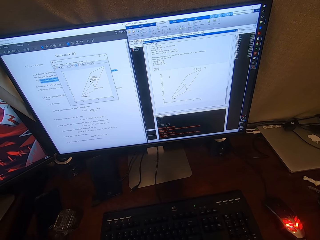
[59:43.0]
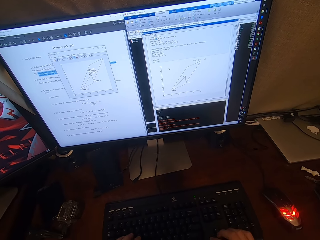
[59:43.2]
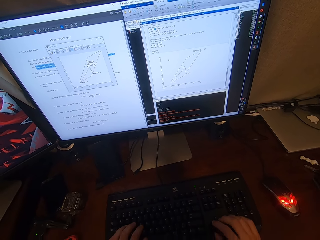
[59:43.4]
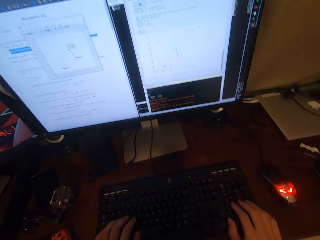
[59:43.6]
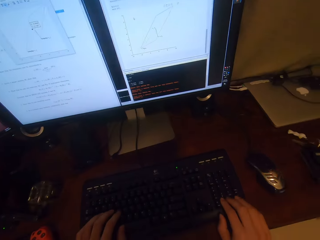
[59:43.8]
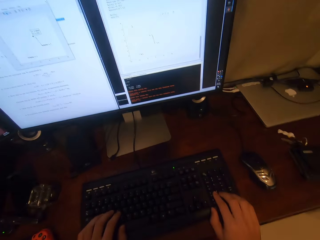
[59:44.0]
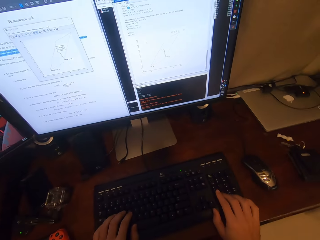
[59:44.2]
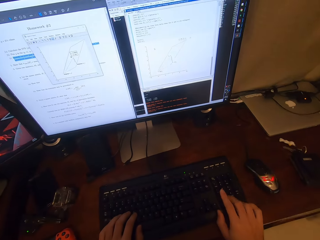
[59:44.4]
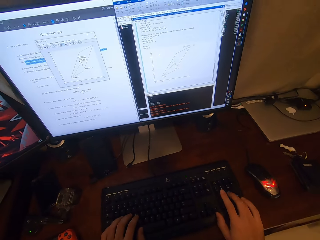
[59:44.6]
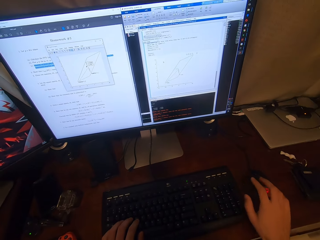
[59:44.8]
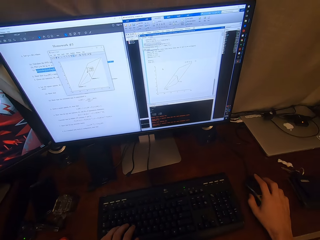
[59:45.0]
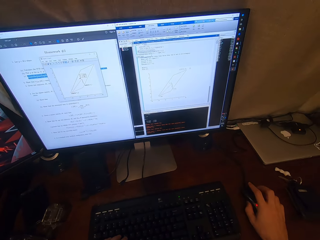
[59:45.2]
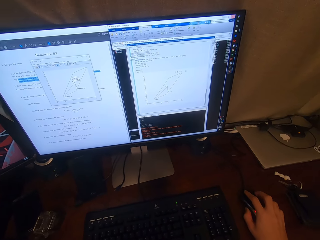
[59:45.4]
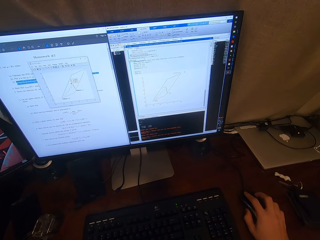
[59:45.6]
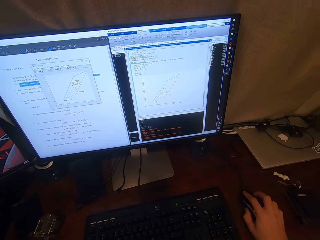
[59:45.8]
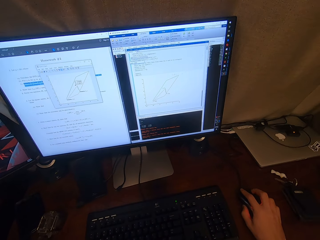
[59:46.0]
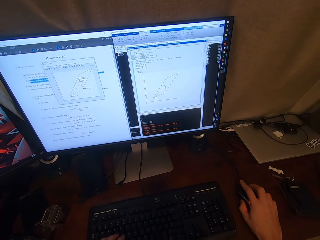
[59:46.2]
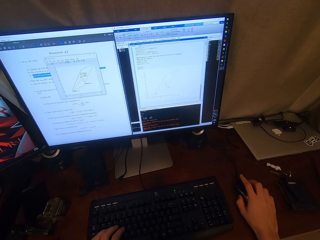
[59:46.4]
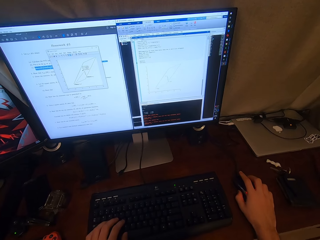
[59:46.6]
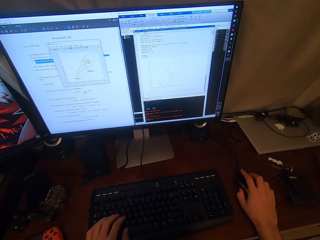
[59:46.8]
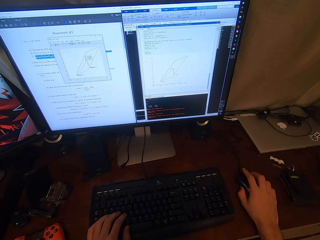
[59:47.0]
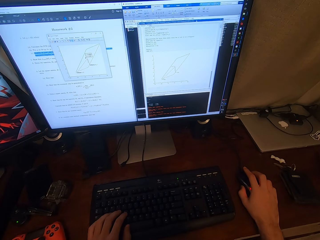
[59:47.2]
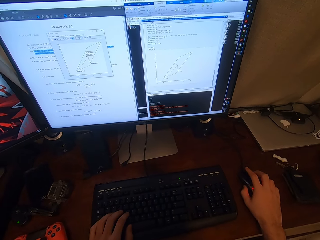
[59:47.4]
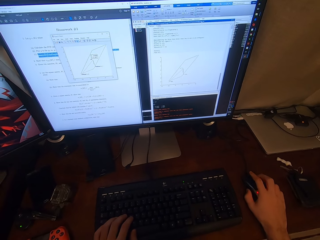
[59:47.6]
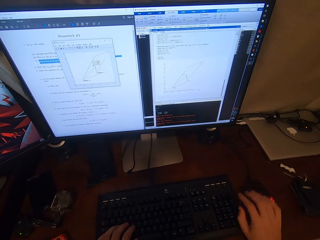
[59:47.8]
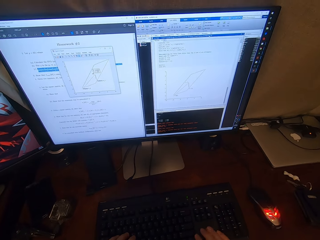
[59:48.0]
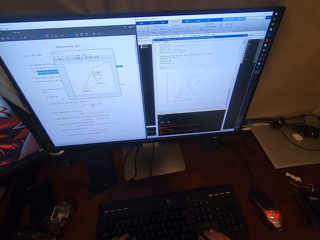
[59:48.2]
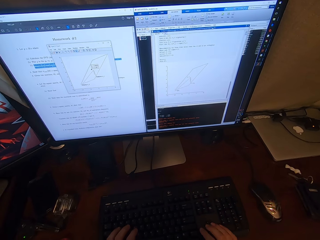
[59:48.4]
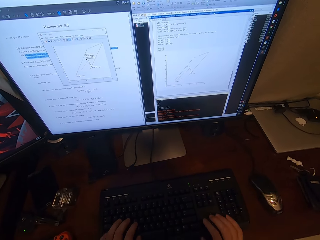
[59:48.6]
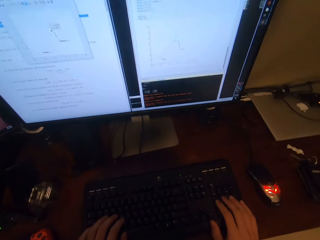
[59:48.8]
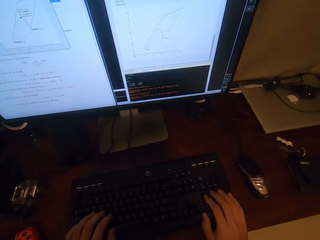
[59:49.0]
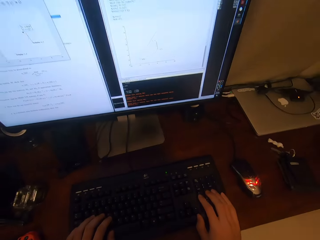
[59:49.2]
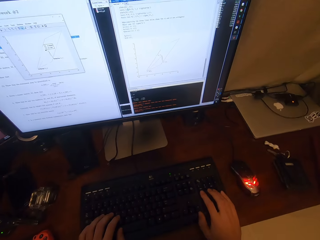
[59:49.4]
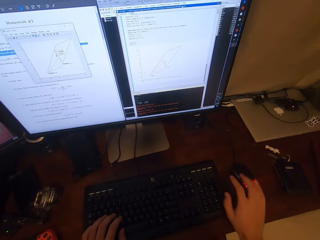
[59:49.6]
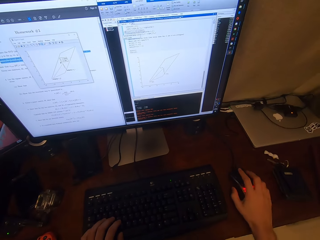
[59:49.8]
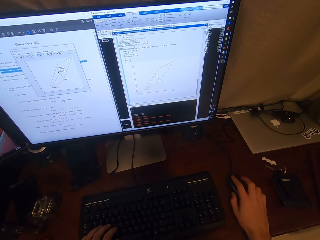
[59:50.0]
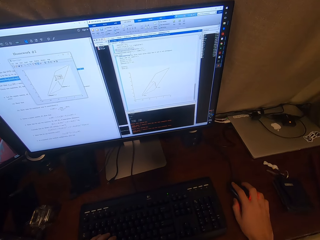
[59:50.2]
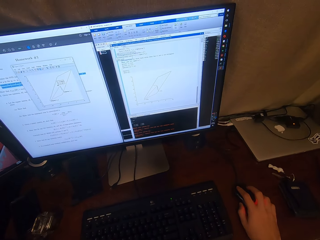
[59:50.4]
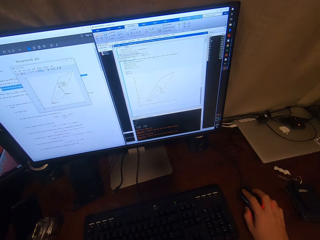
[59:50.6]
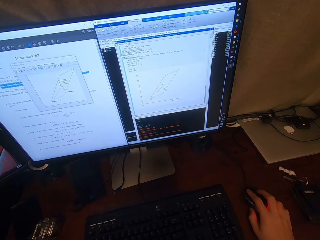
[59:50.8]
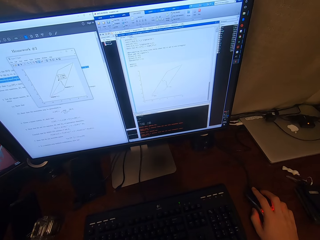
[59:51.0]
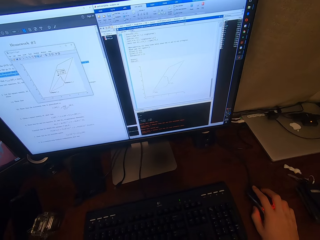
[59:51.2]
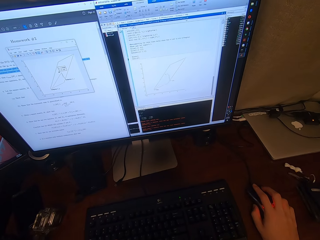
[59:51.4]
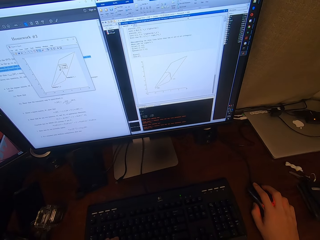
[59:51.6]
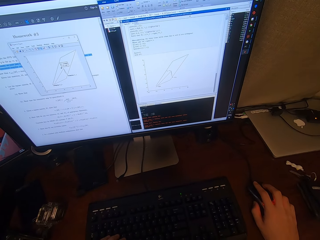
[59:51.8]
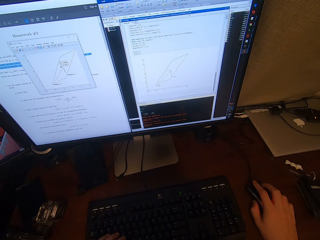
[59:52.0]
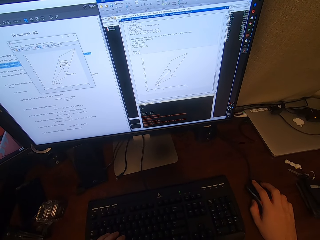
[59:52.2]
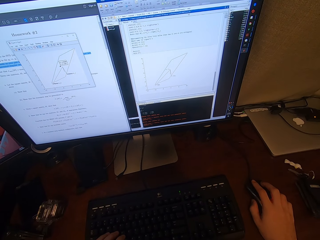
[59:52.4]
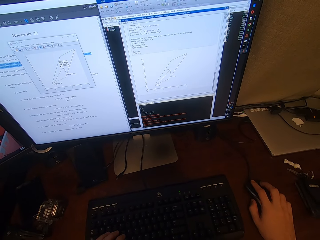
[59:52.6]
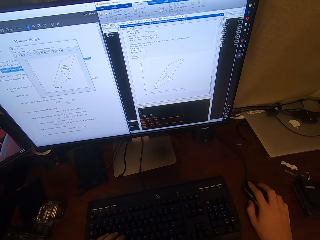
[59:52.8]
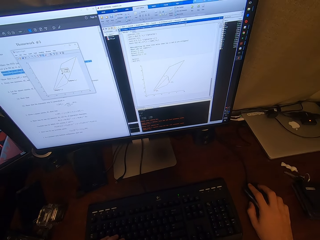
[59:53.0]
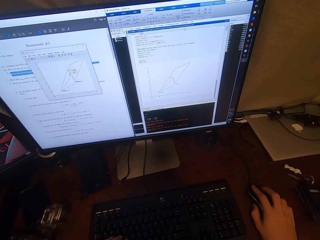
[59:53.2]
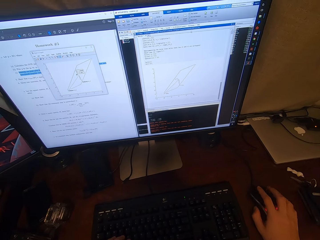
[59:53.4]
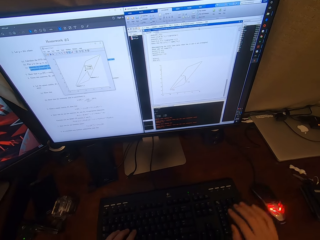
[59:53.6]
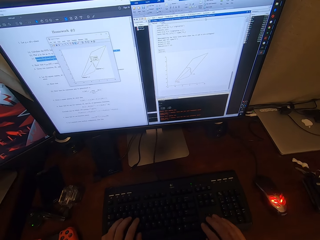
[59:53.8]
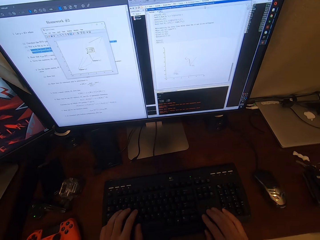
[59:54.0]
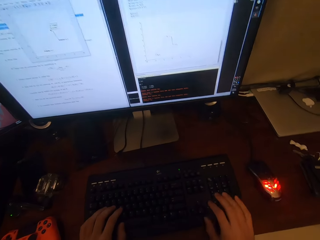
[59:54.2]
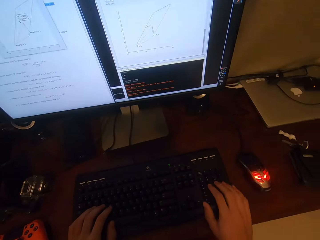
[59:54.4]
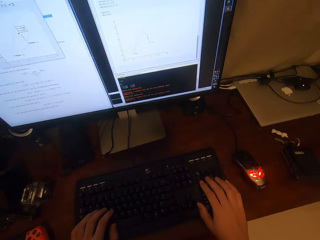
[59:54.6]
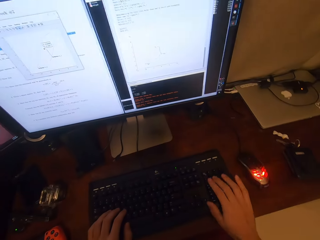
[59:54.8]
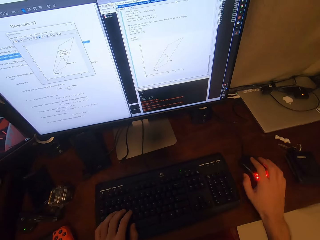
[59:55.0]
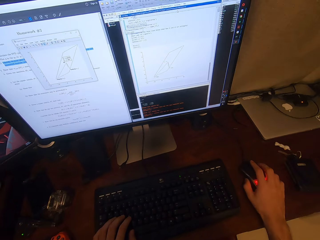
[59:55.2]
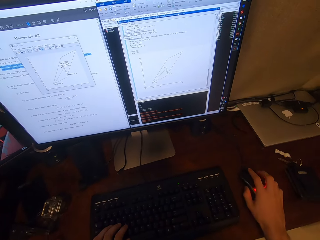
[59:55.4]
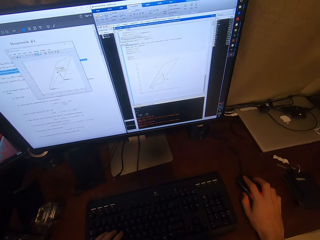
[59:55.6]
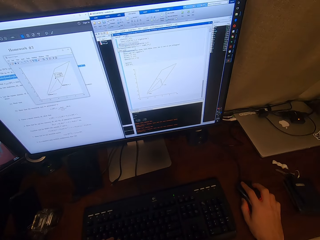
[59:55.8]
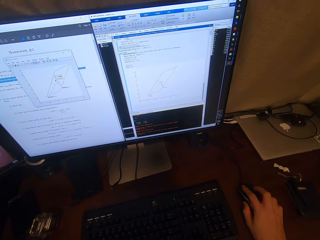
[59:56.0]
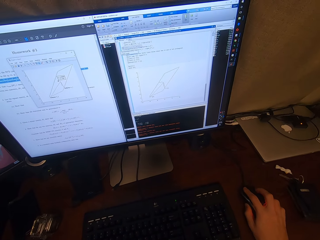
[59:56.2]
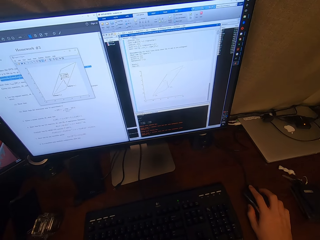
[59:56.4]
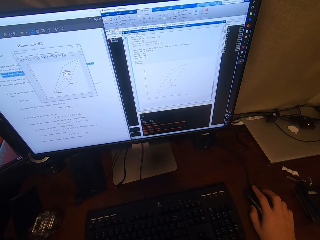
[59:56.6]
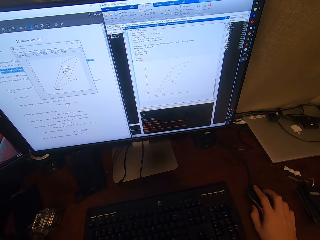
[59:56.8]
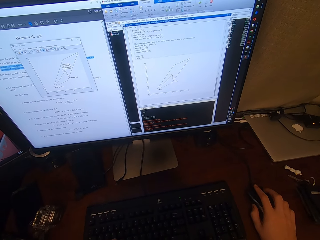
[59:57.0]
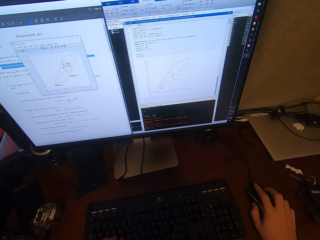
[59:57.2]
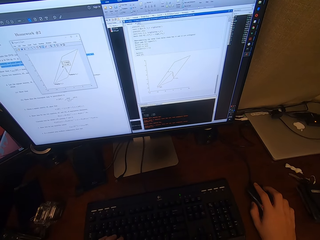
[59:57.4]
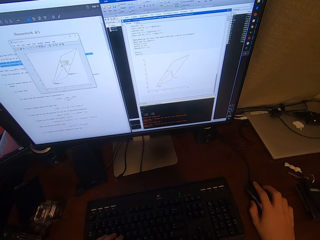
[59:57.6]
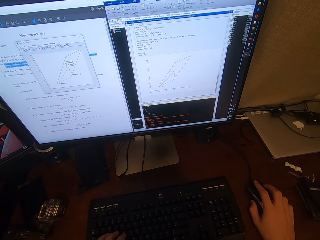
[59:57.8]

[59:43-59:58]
The camera wearer looks around. They operate the desktop with the keyboard. They operate the desktop with the mouse. They hold the mouse. They operate the desktop with the keyboard. They operate the desktop with the mouse. They look at a computer. They operate the desktop with the keyboard. They operate the desktop with the mouse.

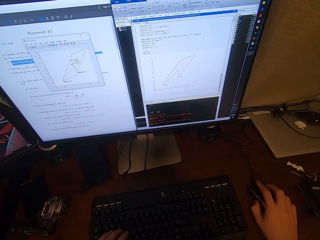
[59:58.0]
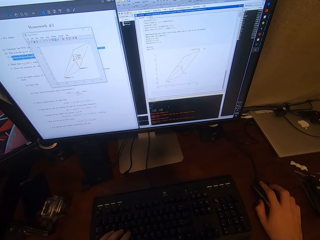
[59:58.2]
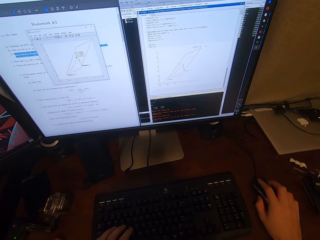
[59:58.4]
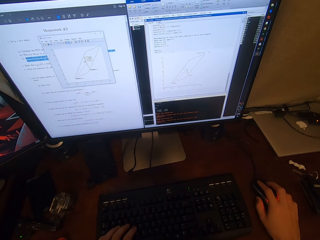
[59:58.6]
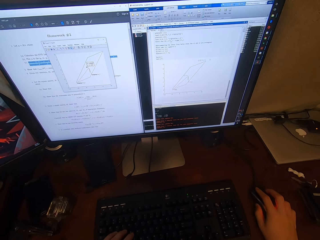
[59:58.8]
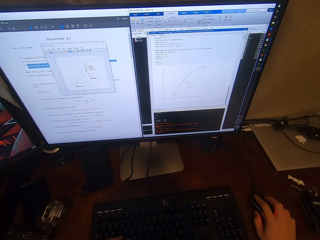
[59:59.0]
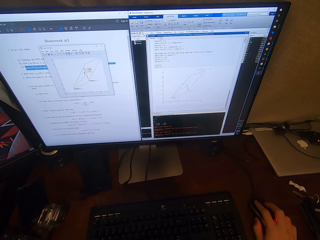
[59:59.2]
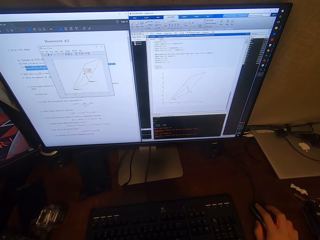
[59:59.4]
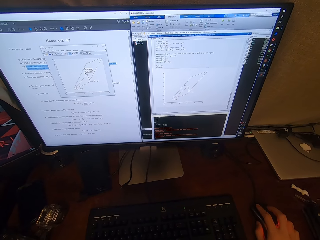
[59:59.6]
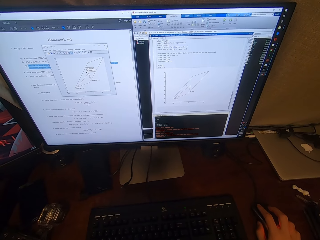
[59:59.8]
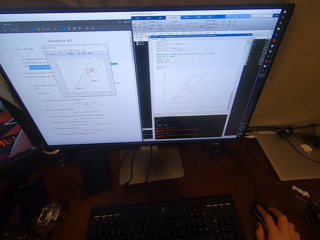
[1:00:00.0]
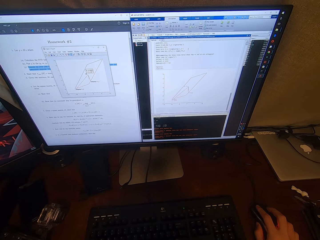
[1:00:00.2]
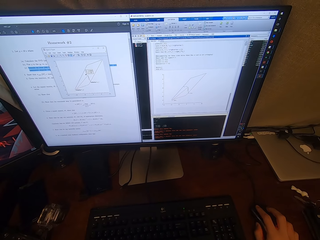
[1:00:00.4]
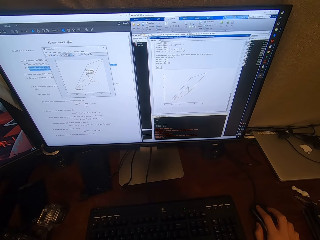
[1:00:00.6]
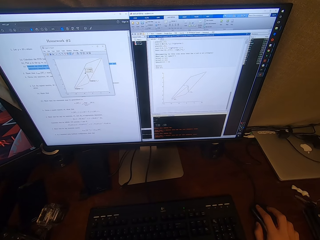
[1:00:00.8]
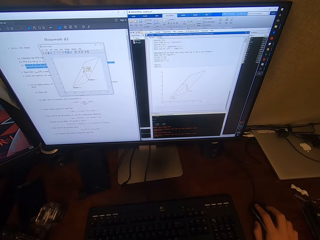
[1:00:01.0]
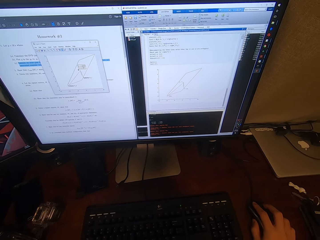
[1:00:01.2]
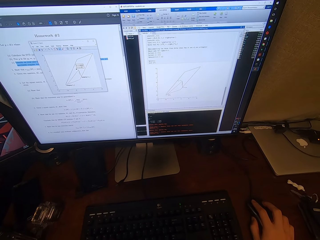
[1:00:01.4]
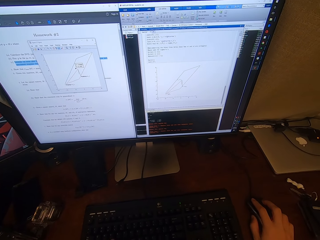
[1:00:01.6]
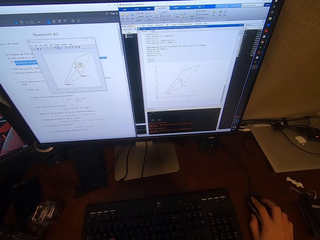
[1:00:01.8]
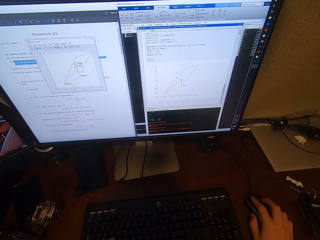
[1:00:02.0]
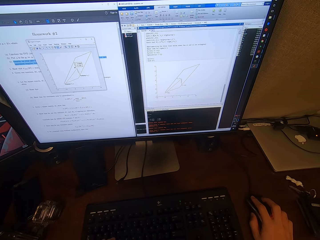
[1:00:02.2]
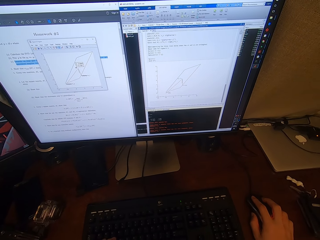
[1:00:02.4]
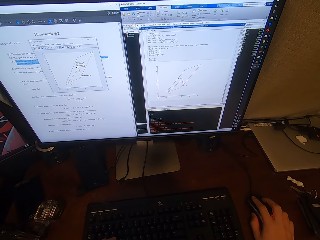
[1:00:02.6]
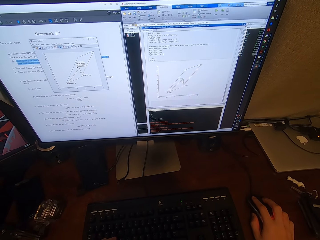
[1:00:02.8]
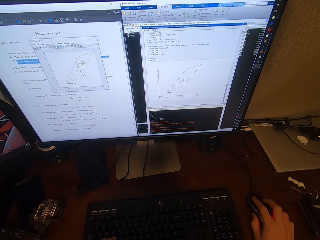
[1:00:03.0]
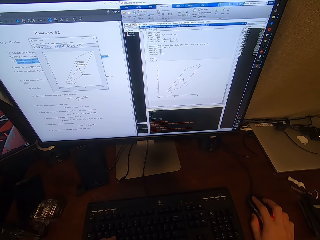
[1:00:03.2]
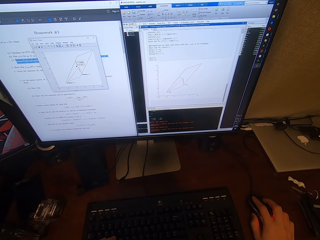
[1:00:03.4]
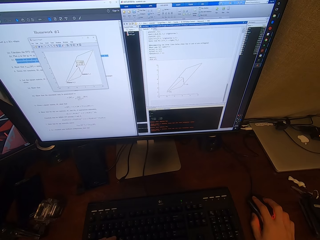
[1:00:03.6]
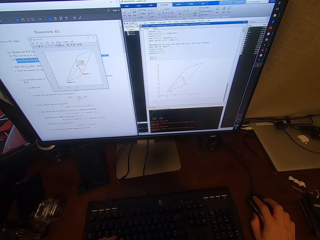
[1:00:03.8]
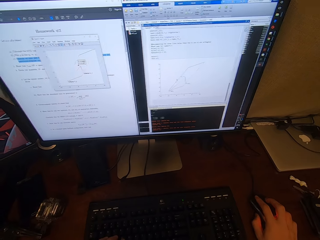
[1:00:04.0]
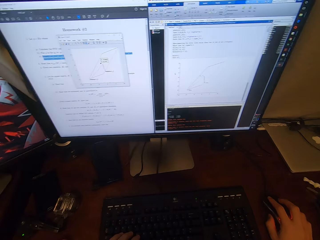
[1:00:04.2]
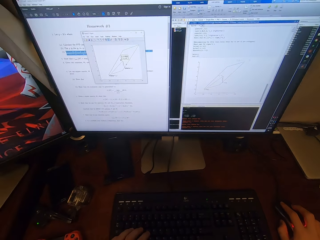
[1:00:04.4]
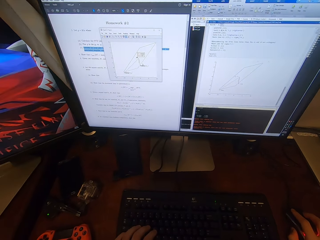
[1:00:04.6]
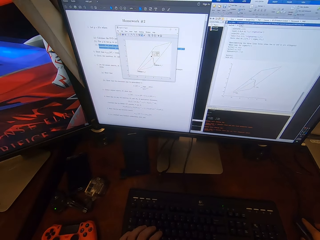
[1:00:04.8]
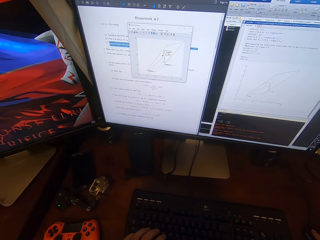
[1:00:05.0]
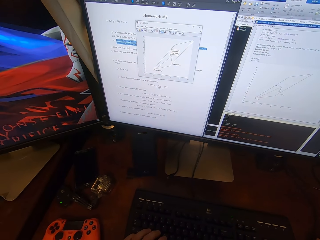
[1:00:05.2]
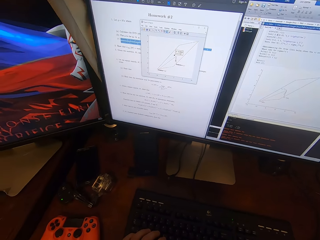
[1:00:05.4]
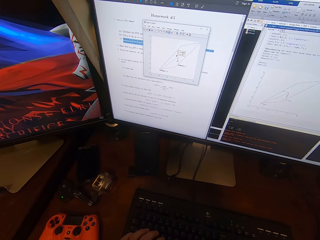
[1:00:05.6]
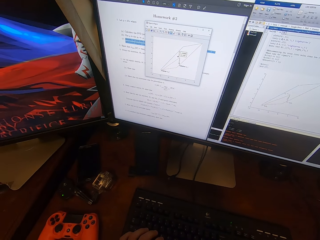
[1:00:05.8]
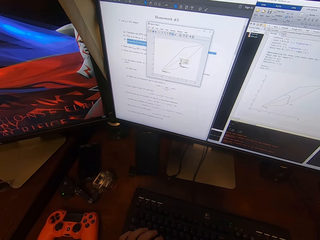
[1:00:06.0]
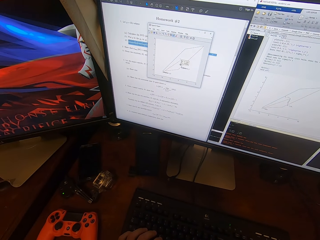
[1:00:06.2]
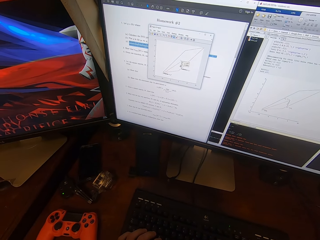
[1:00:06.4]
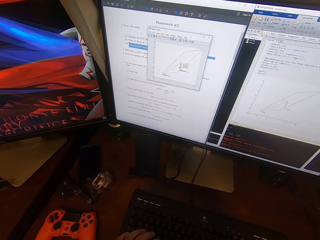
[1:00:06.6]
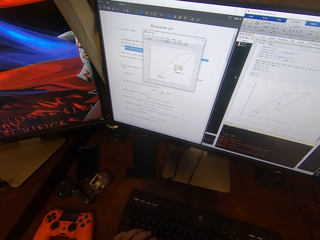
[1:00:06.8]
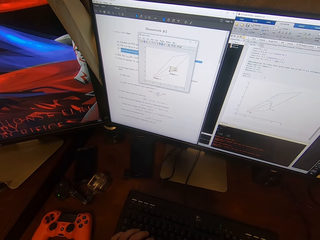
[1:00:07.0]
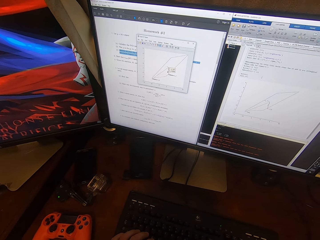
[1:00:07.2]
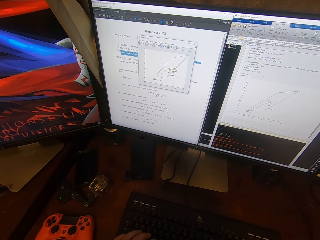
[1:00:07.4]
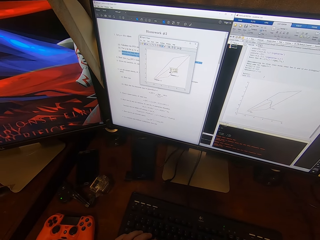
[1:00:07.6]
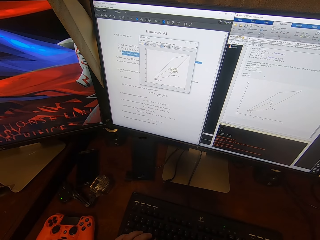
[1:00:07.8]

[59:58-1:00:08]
The camera wearer browses a computer. They look around.
